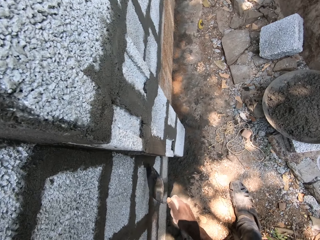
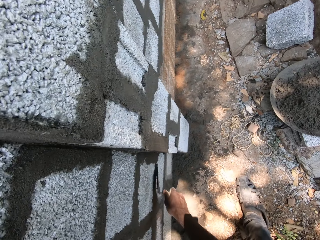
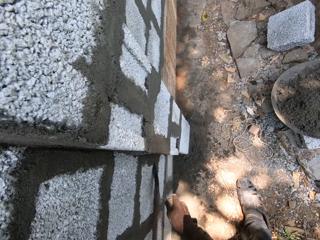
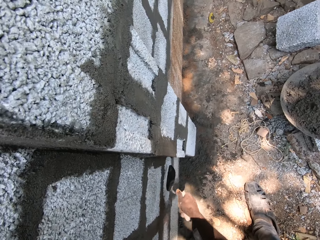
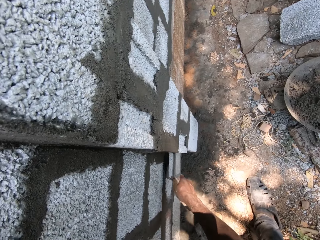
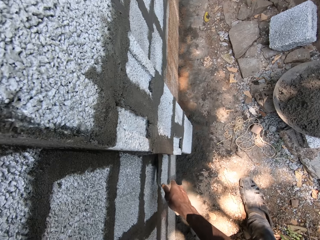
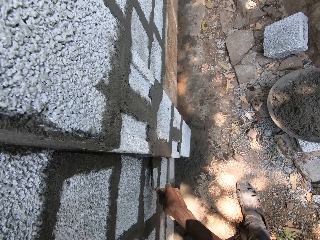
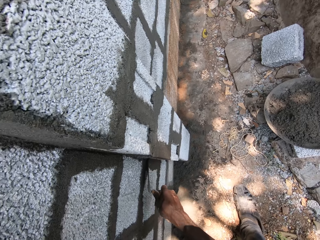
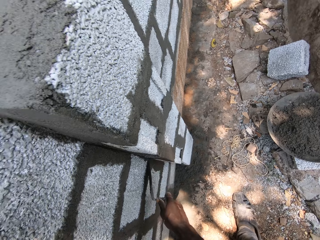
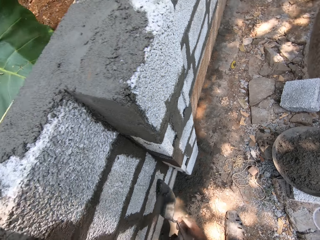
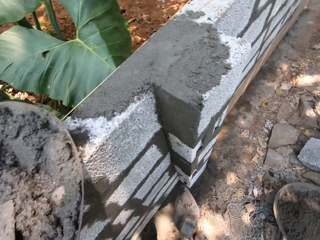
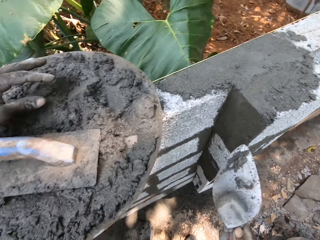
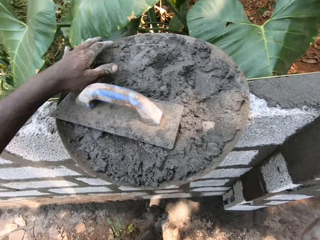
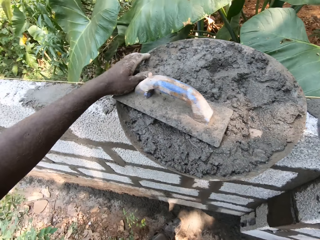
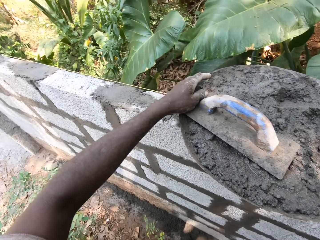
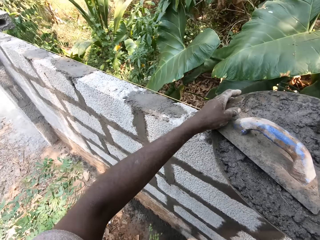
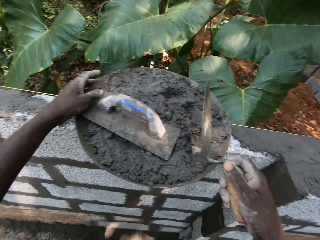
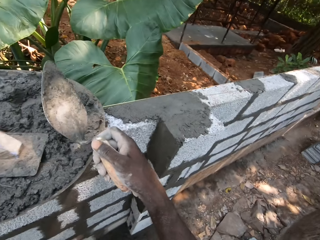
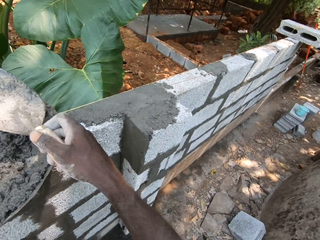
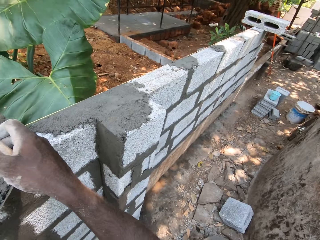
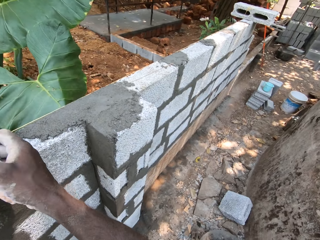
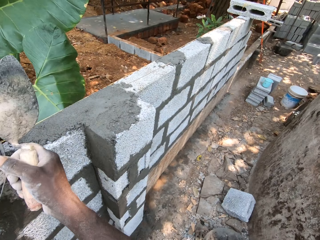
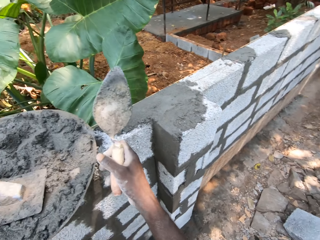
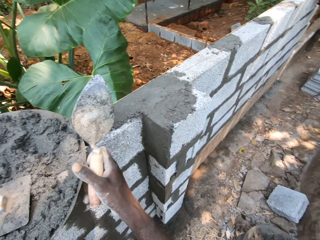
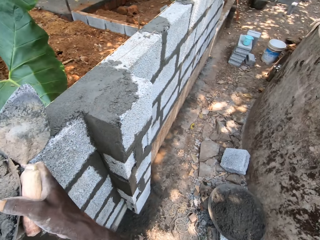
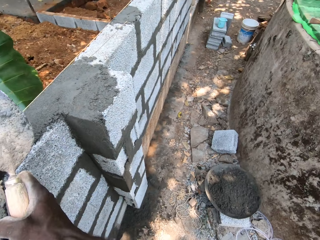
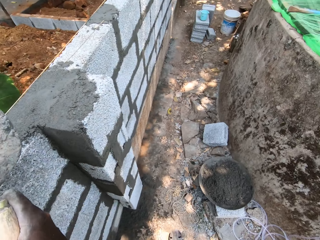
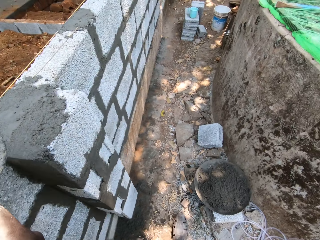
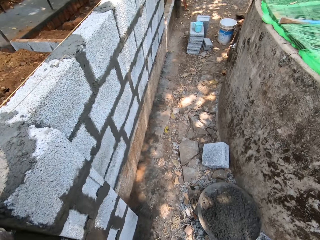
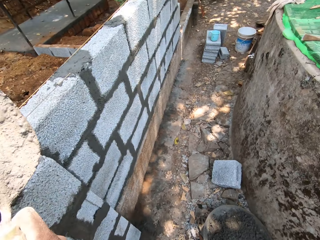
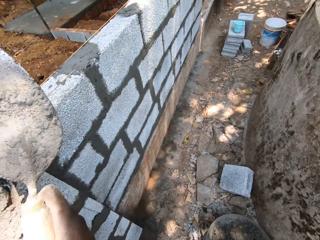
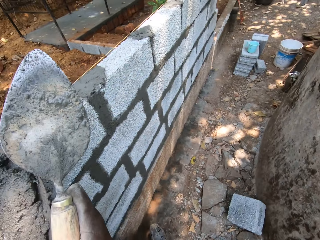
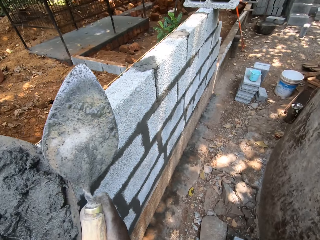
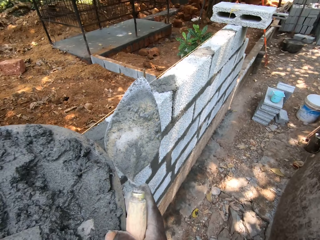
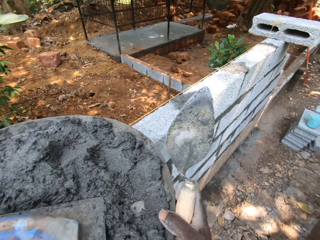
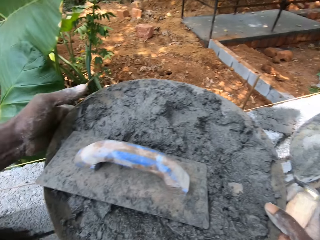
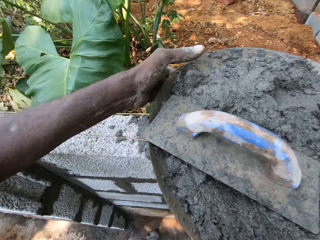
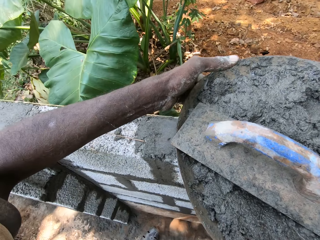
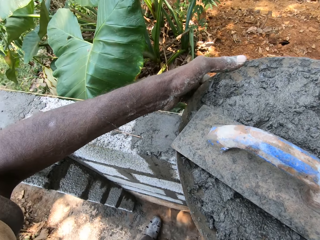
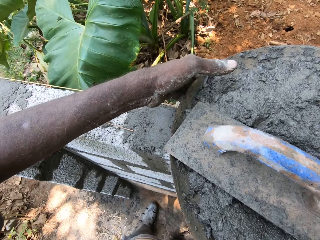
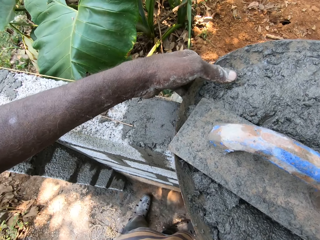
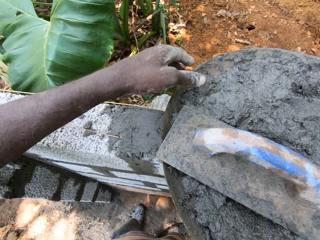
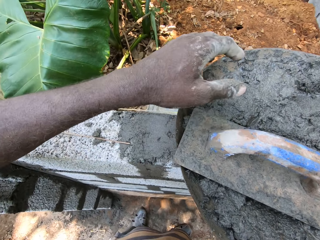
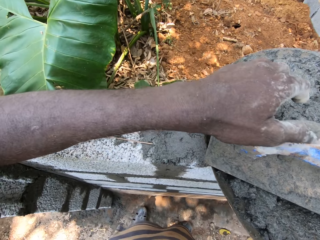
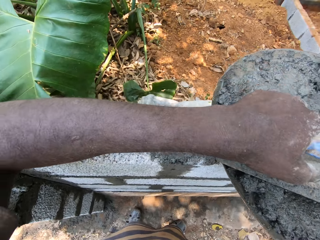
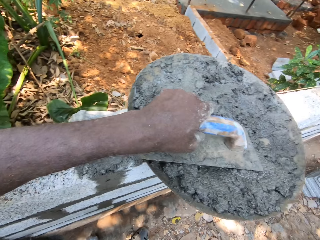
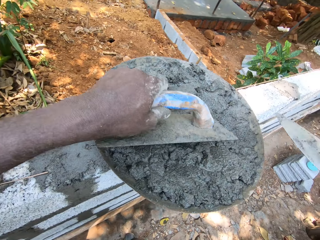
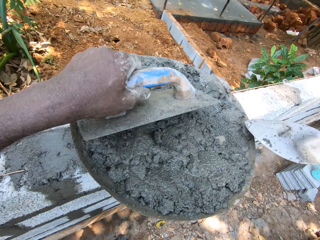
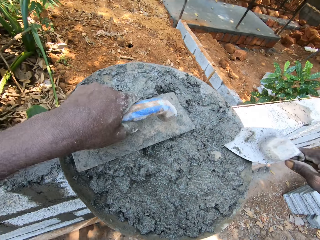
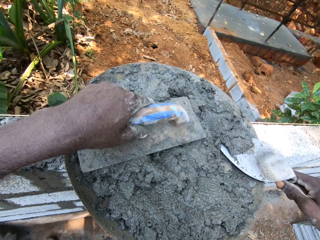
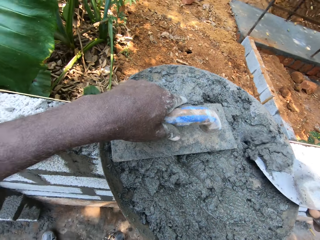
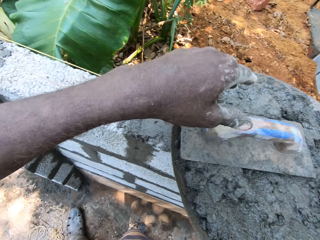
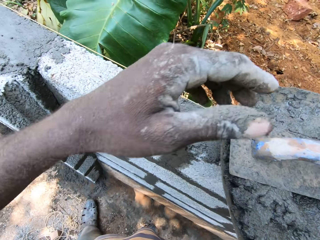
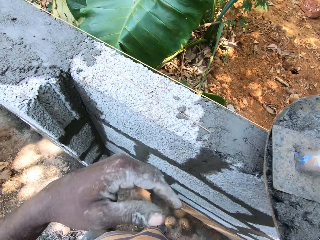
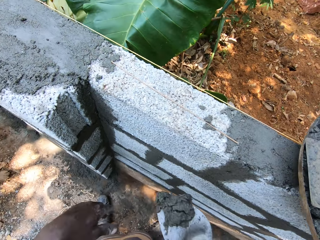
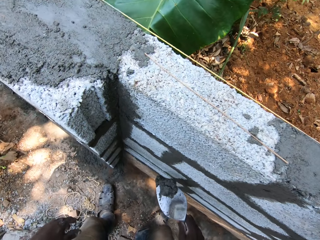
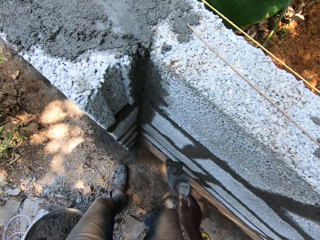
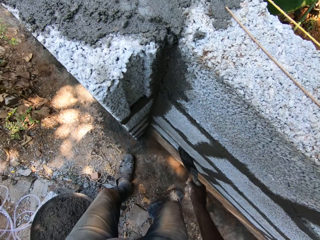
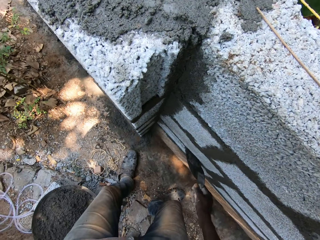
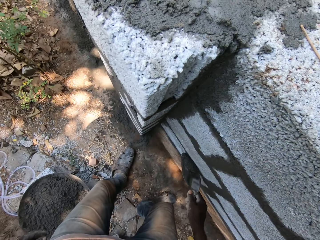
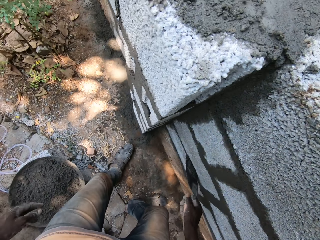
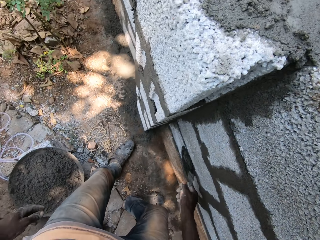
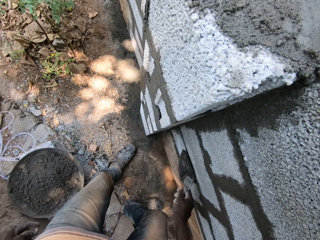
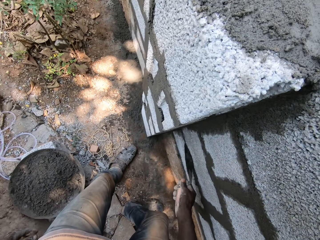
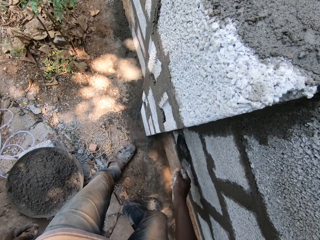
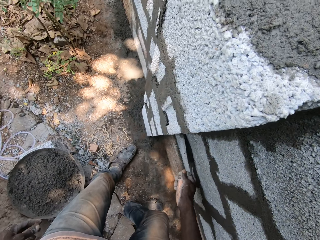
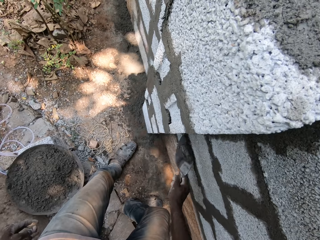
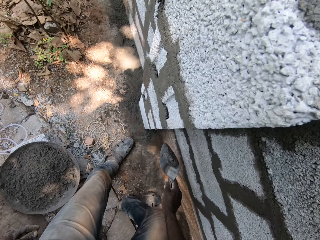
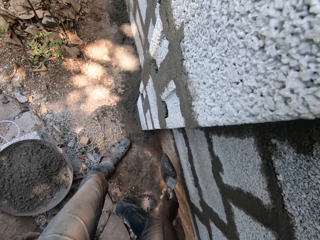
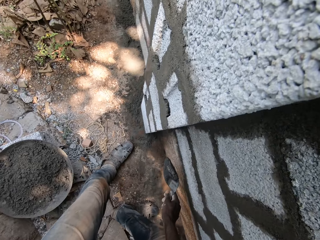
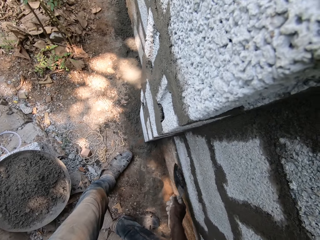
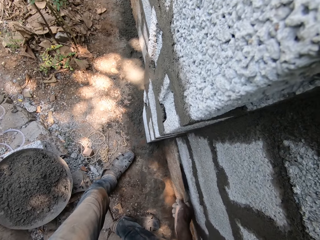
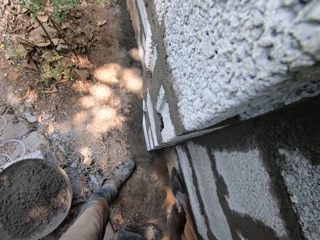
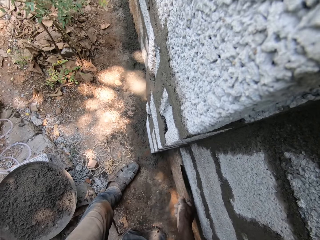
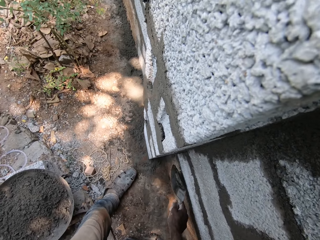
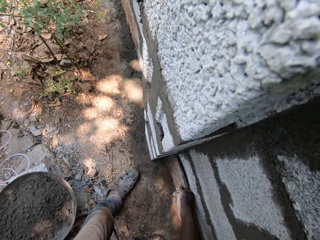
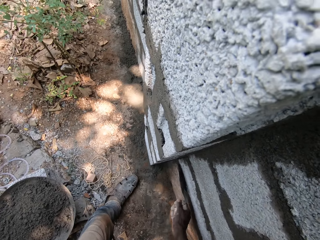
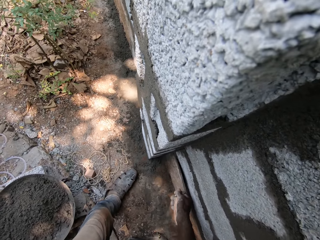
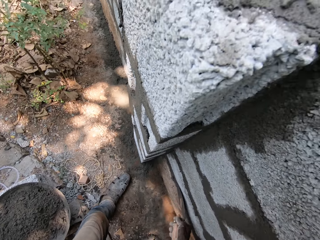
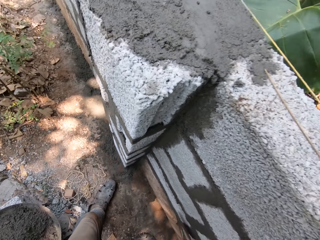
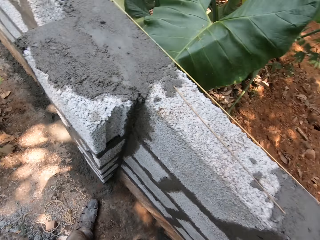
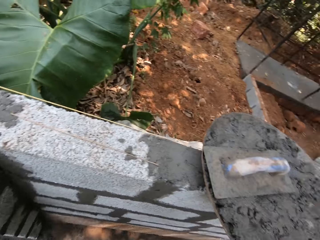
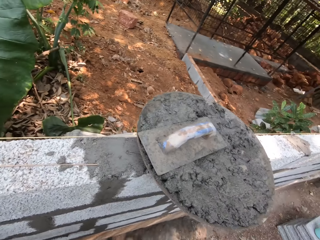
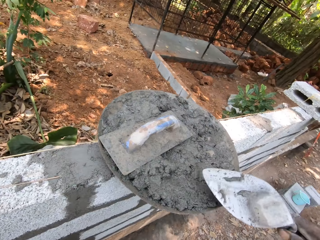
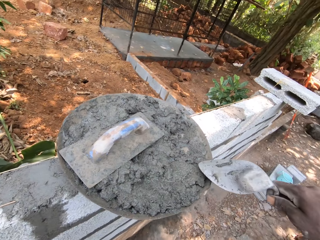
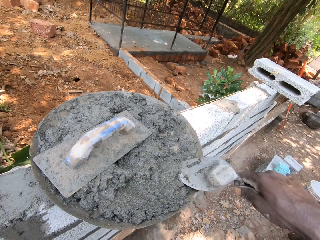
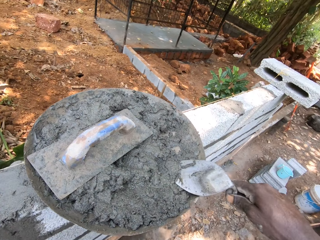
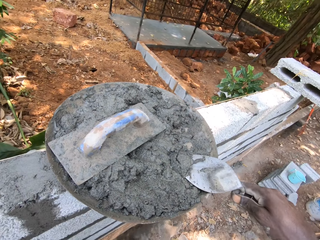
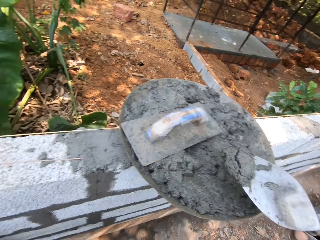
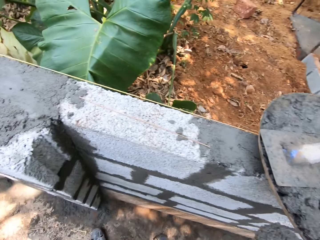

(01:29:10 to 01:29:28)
The camera wearer looks around. He lifts up a pan from the bricks. He moves the head pan further on the brick with both hands. He puts the pan on the bricks. He hits the wooden float on the head pan with his left hand and holds the float. He packs mortar in the head pan with the brick trowel in his right hand. He plasters mortar on the brick with the brick trowel in his right hand, between the bricks' gap. He packs mortar in the head pan with the brick trowel in his right hand.
